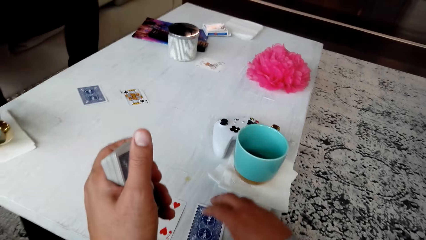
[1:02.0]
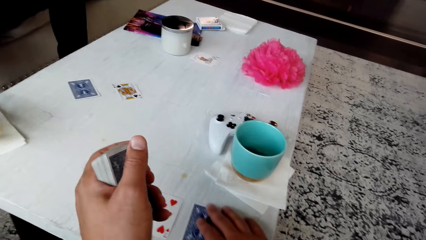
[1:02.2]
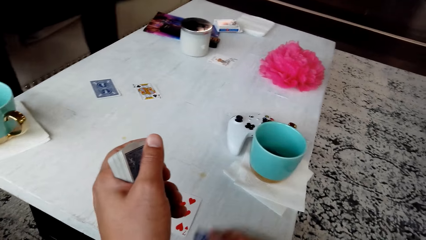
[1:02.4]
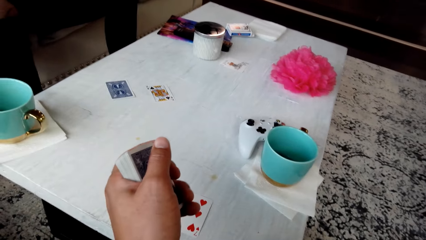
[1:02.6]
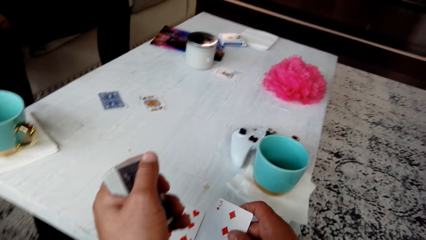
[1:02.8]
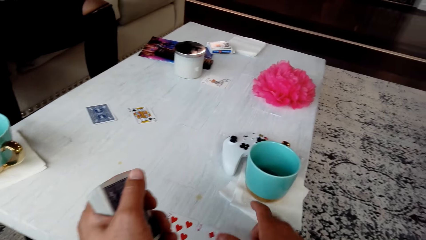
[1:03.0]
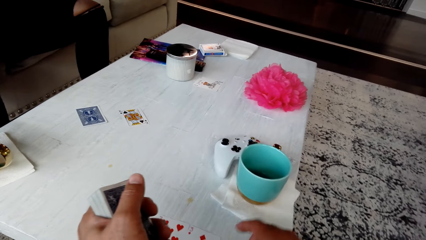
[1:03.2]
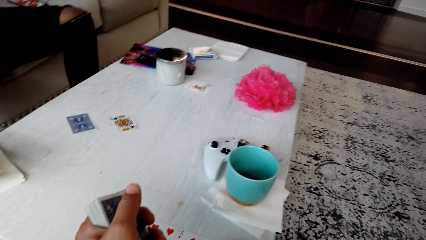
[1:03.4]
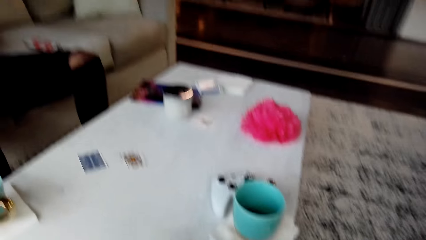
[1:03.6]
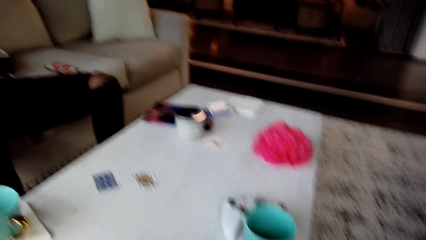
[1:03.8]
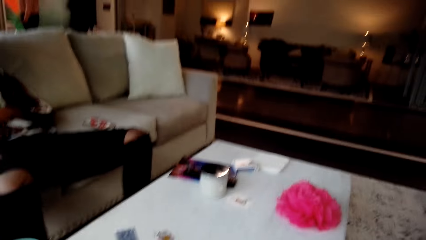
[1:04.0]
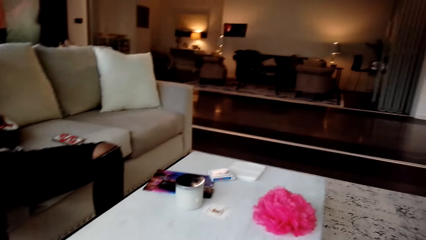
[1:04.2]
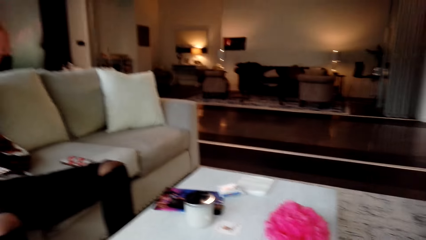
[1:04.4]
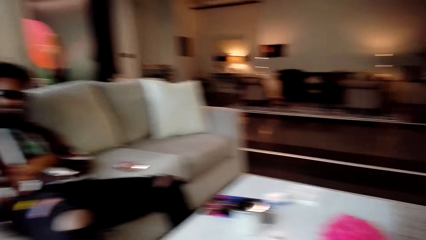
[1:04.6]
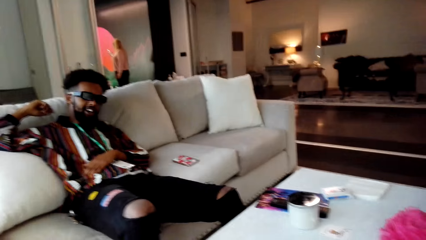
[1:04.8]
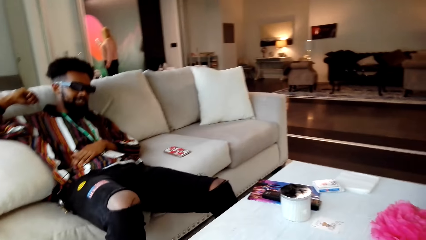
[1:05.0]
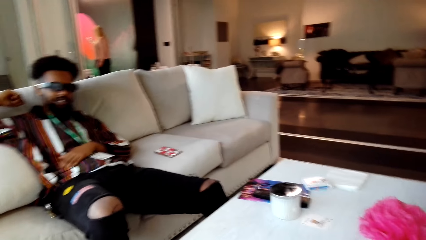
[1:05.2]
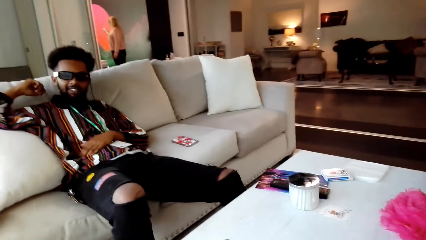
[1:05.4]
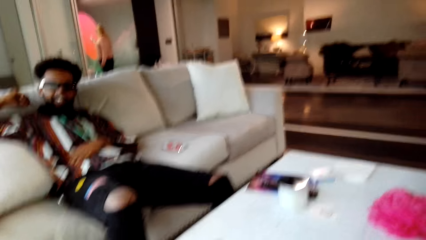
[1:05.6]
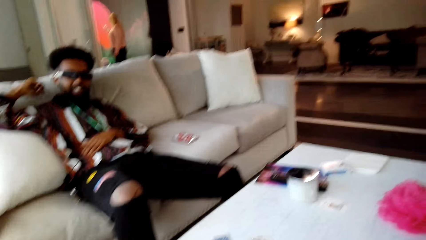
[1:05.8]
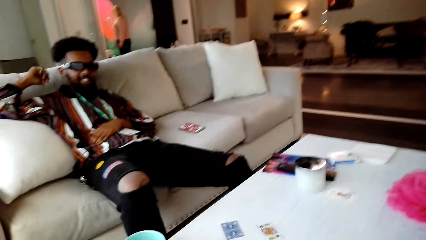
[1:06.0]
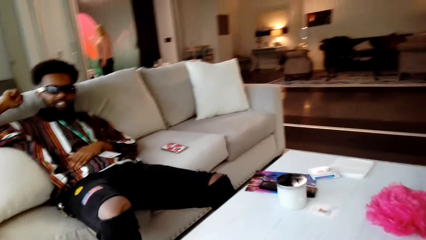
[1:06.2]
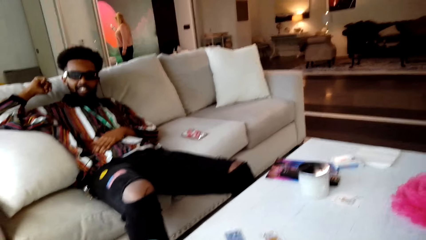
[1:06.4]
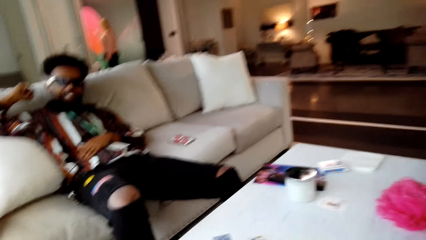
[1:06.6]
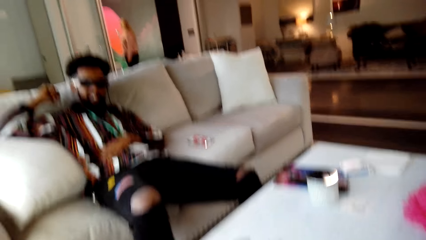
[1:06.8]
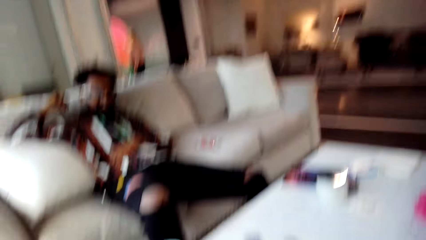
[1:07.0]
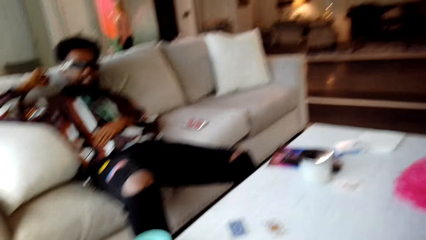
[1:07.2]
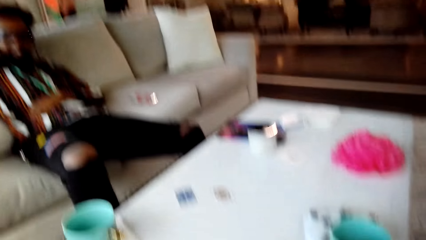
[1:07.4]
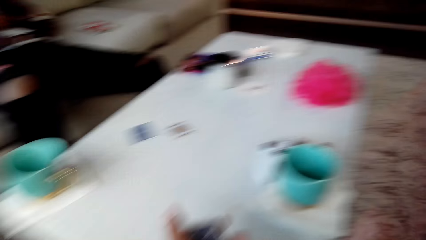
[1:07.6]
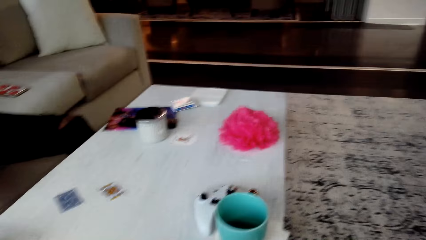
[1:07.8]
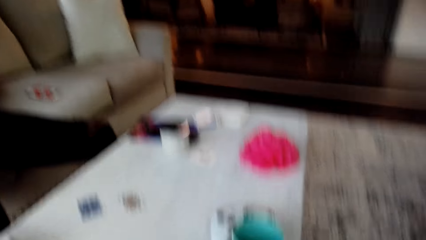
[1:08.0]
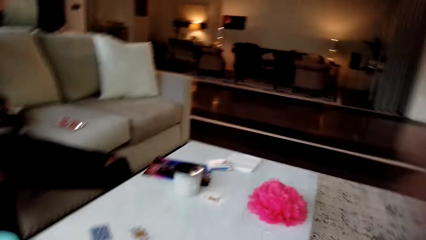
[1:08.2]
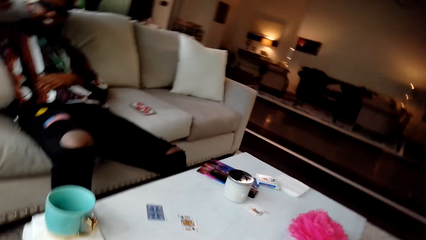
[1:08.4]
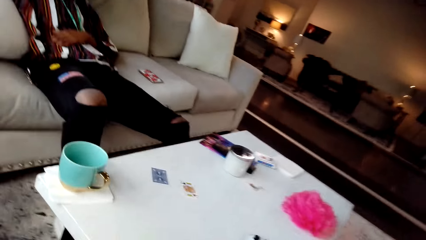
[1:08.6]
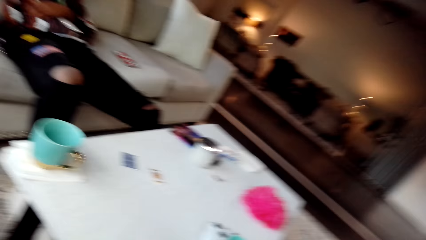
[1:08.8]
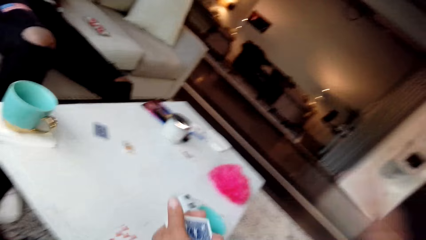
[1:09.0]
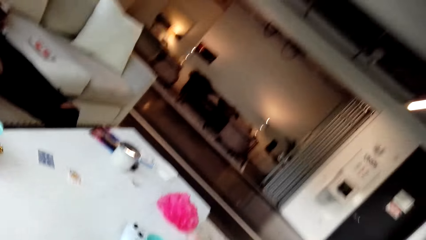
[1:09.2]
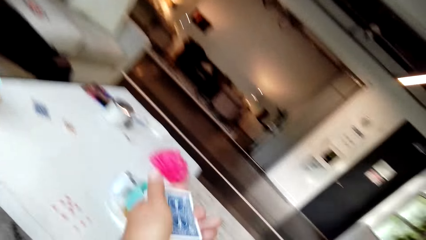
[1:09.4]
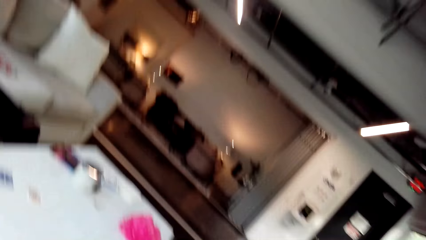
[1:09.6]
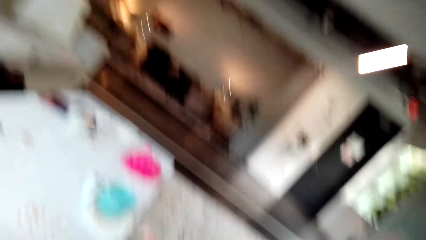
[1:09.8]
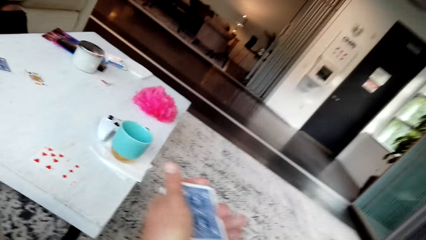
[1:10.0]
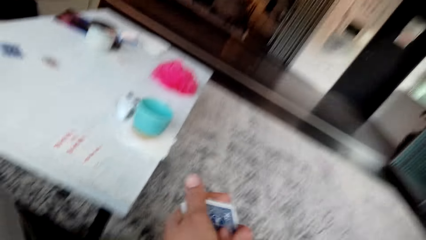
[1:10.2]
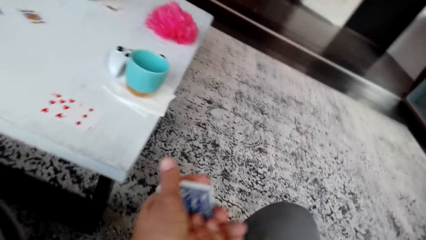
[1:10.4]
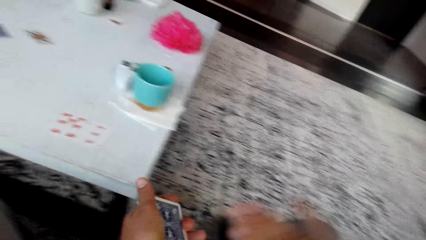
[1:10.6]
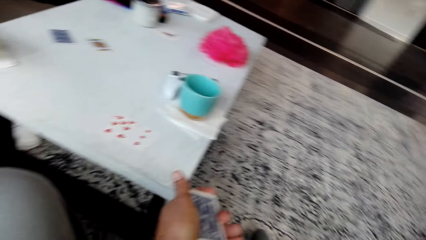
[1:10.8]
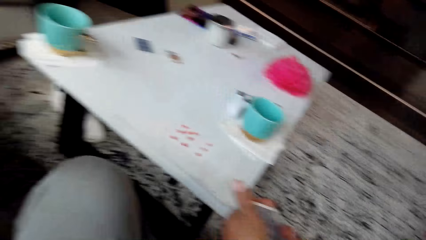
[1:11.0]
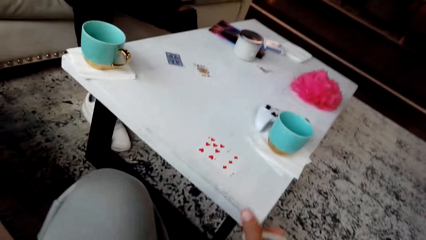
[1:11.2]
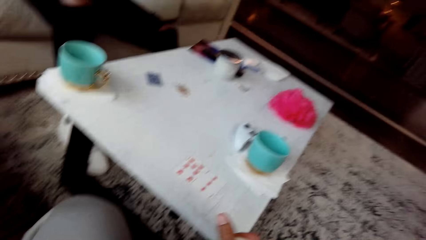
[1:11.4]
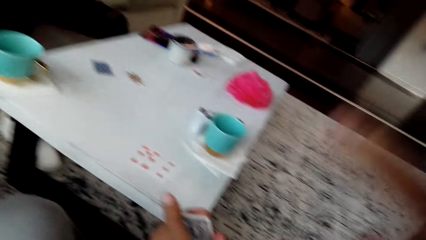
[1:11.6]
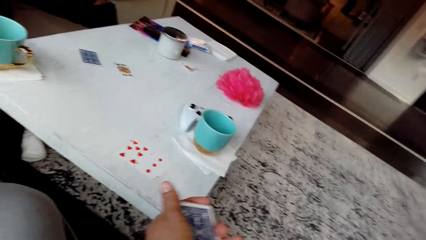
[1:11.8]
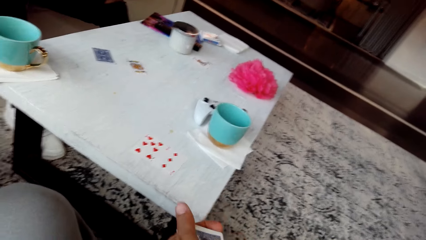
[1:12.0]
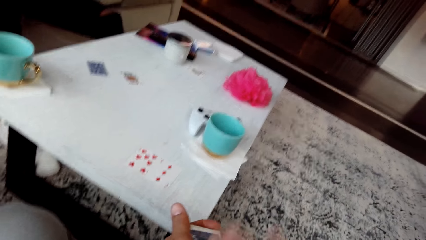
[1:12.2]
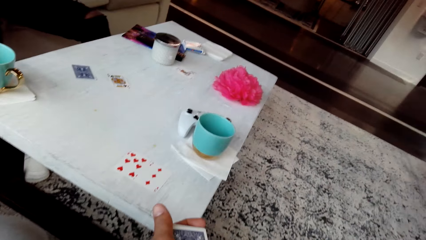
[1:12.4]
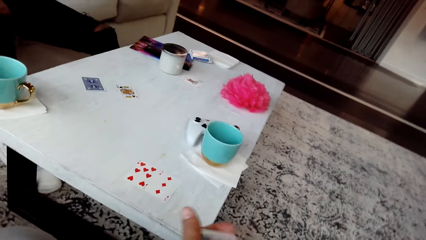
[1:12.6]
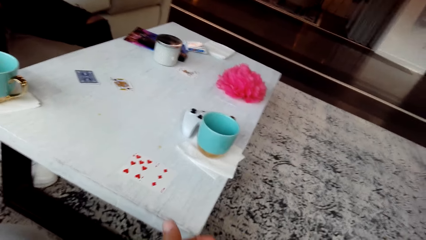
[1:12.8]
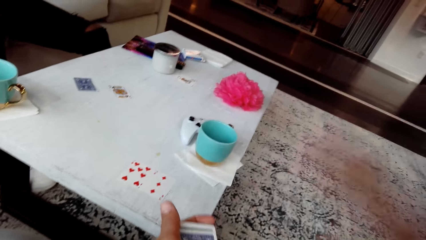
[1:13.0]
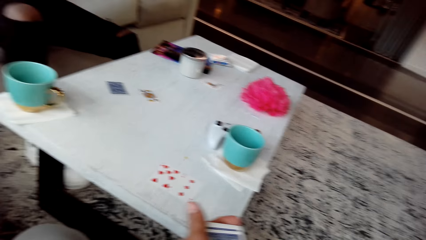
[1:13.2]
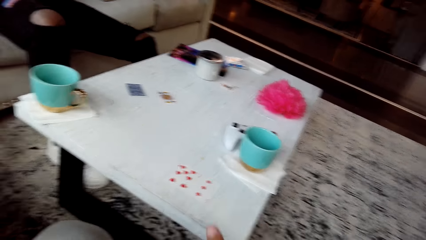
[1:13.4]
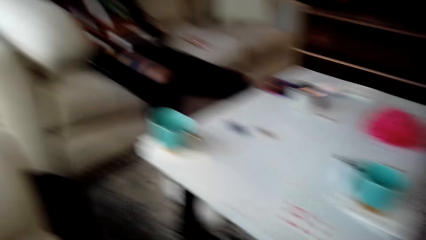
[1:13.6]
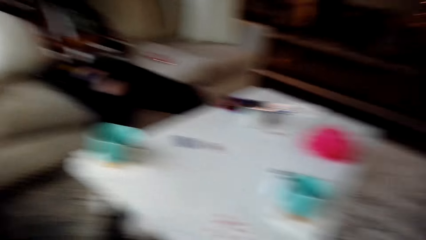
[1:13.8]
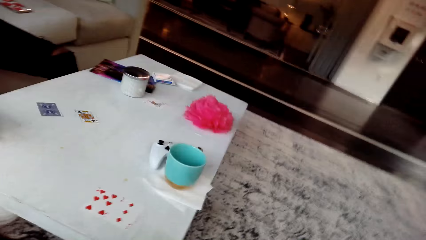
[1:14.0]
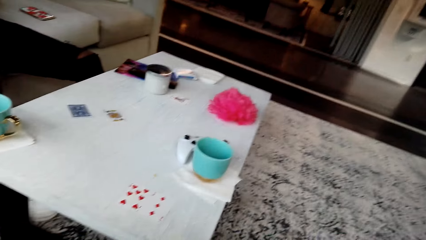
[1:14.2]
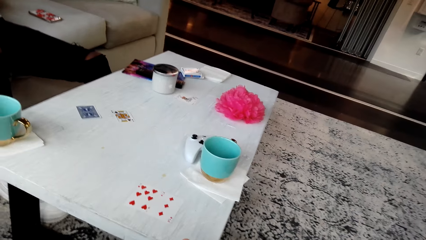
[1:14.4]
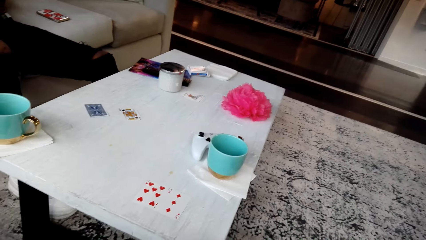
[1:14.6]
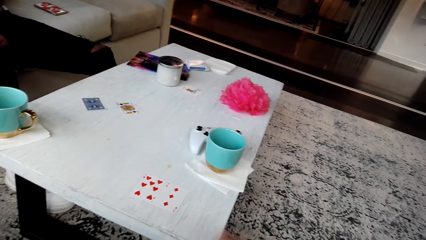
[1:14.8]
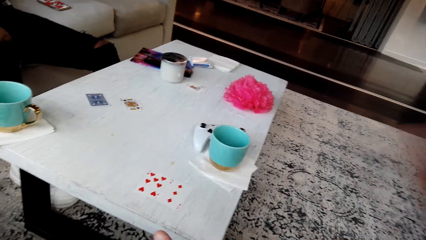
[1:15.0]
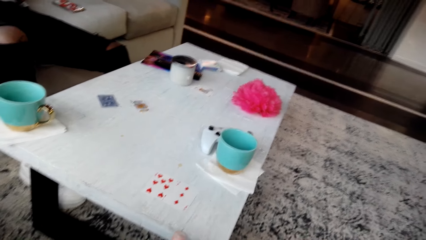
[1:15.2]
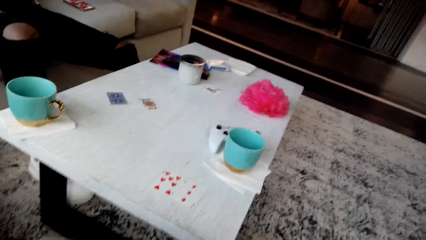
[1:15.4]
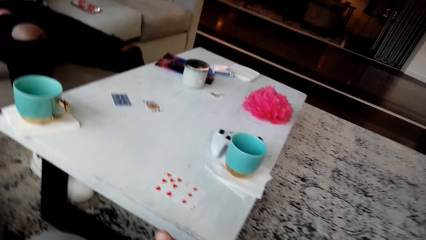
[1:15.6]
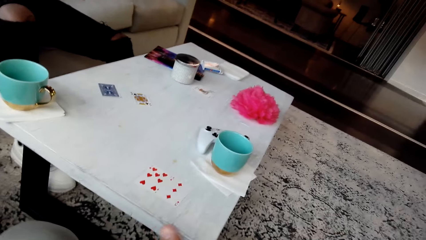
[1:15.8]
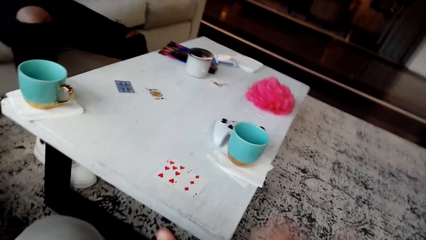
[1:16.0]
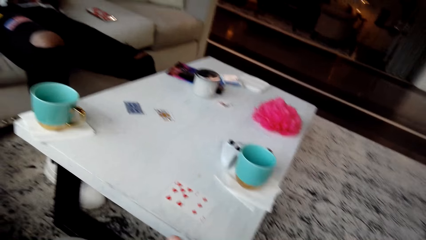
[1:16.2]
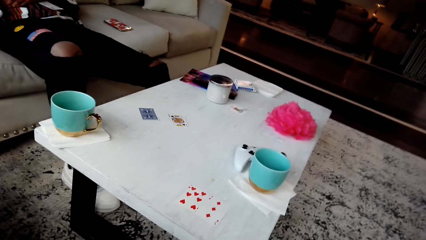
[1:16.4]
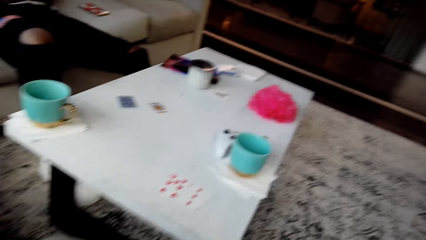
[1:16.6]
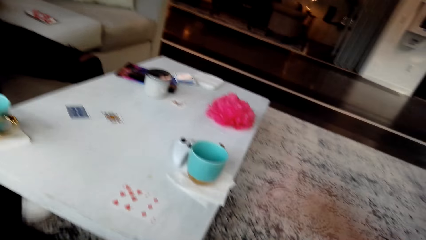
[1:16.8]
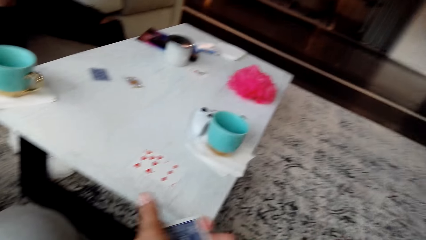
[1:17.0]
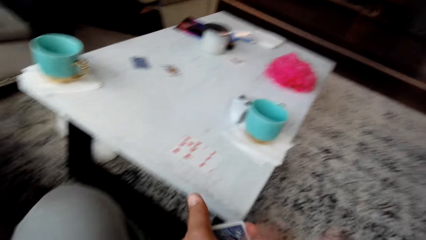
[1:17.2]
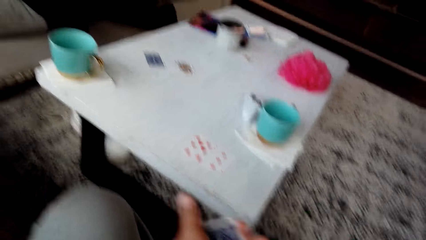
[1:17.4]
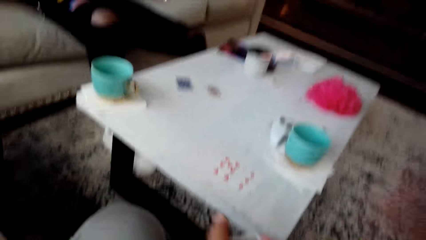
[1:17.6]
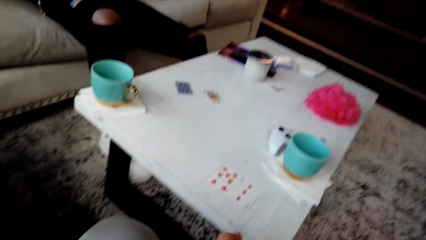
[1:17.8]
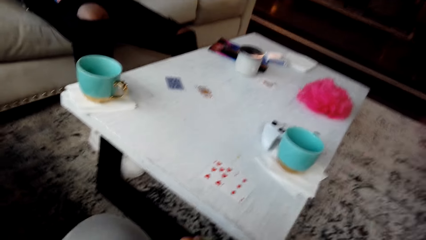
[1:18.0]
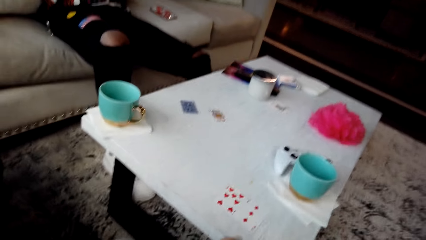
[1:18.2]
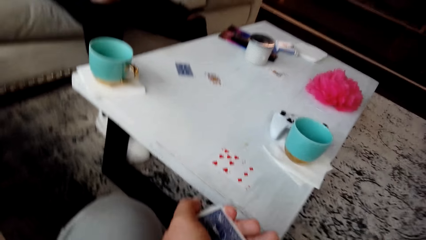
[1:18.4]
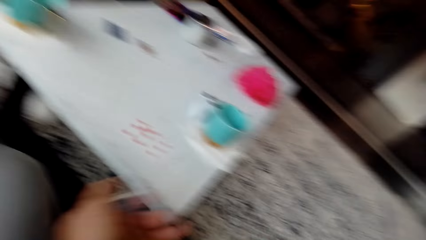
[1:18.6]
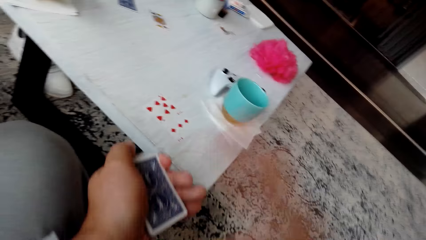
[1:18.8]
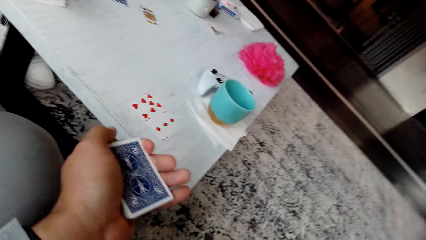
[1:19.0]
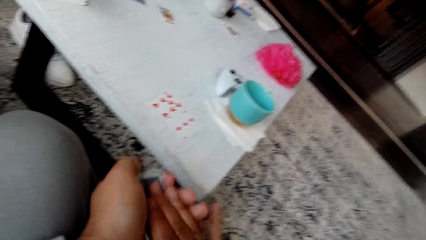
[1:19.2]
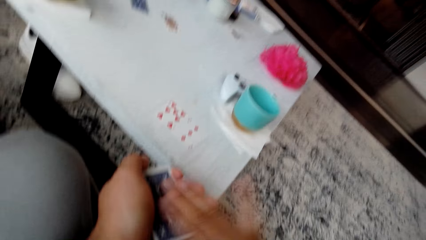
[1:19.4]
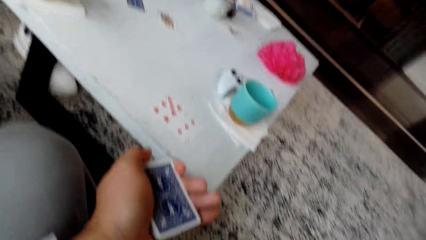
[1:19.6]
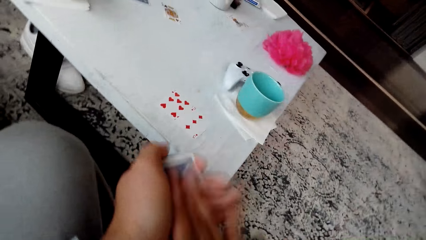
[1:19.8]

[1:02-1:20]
The camera wearer picks up the cards from the table. They play cards and converse with the man. They shuffle the cards. They reshuffle the cards. The man converses with the camera wearer. The camera wearer responds to the man. They shuffle the cards.
